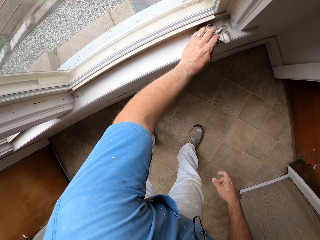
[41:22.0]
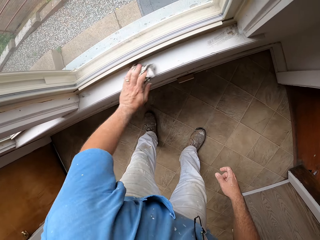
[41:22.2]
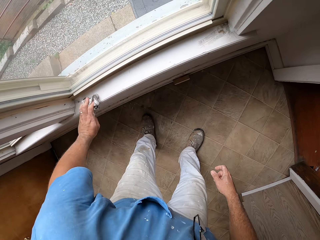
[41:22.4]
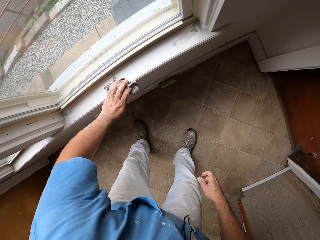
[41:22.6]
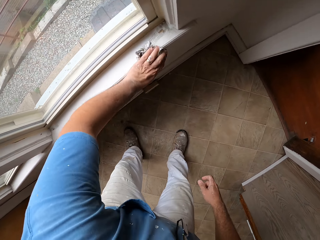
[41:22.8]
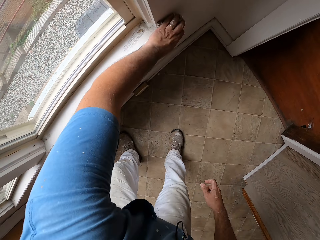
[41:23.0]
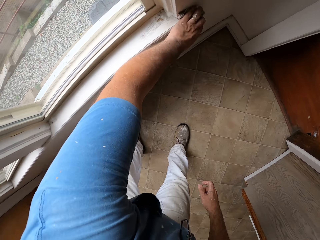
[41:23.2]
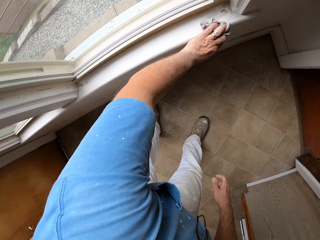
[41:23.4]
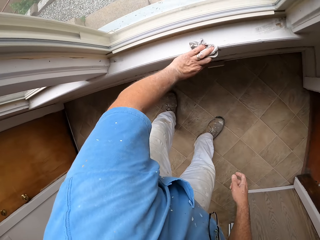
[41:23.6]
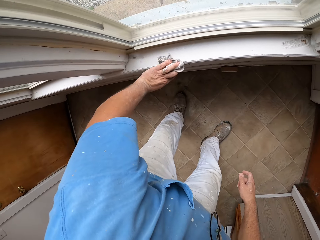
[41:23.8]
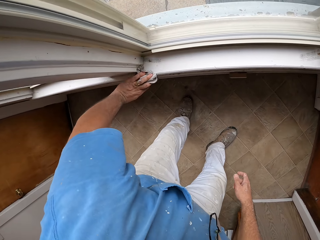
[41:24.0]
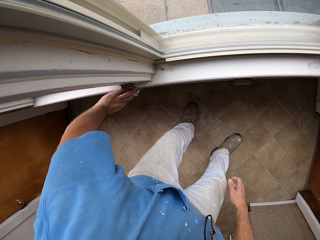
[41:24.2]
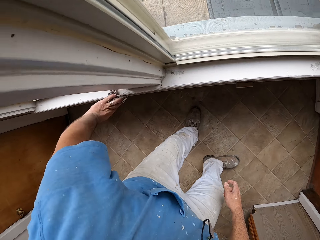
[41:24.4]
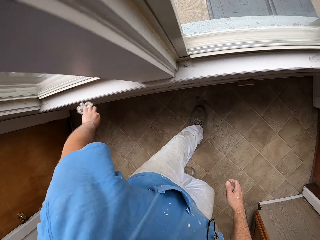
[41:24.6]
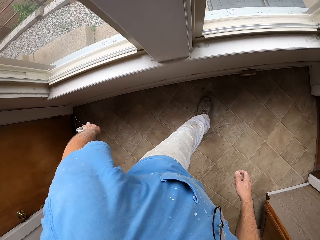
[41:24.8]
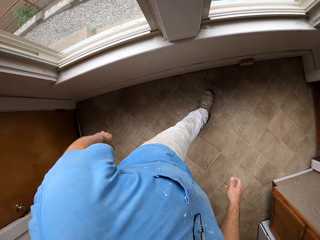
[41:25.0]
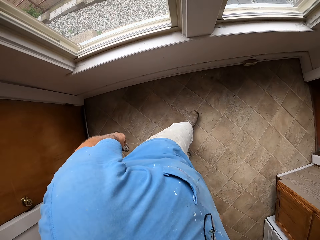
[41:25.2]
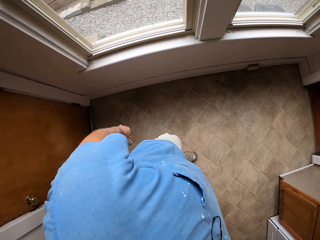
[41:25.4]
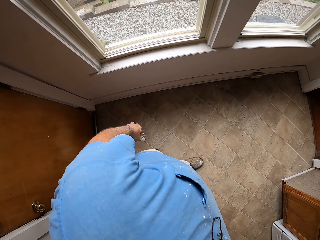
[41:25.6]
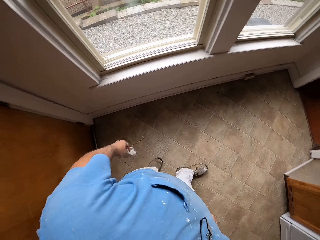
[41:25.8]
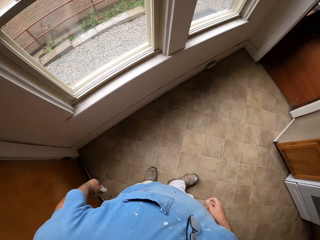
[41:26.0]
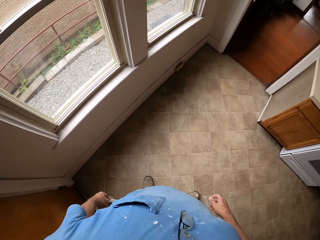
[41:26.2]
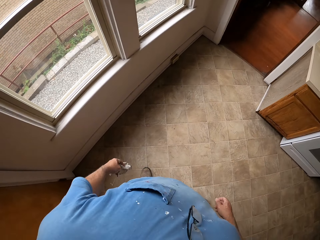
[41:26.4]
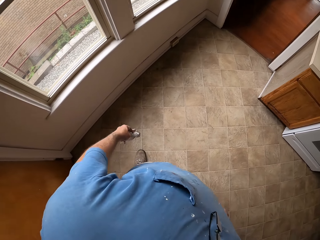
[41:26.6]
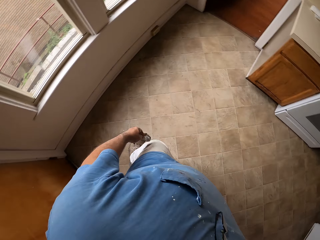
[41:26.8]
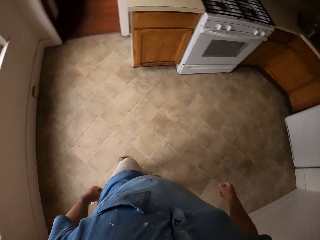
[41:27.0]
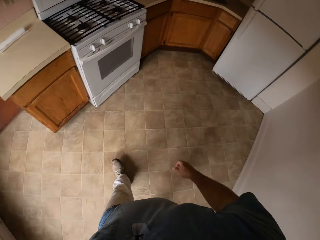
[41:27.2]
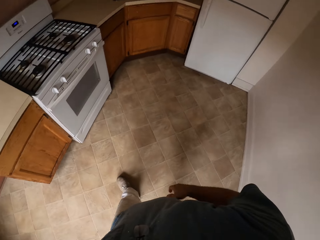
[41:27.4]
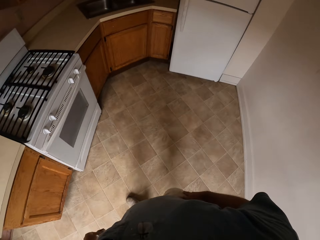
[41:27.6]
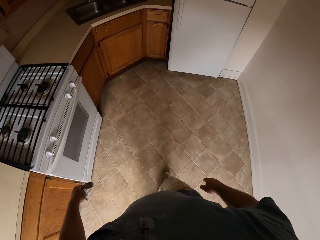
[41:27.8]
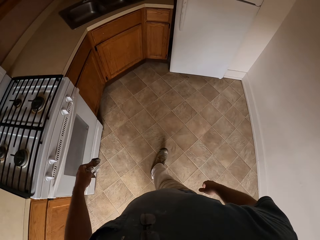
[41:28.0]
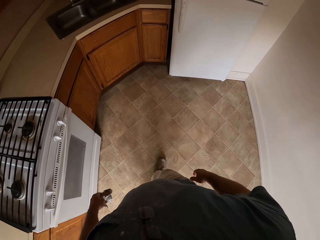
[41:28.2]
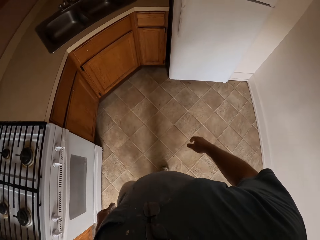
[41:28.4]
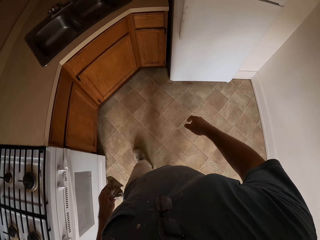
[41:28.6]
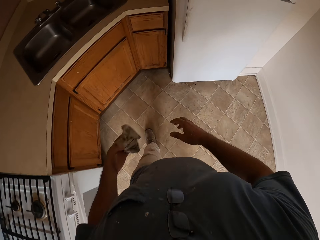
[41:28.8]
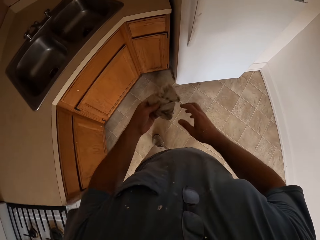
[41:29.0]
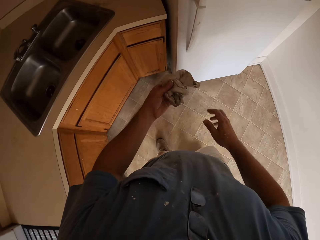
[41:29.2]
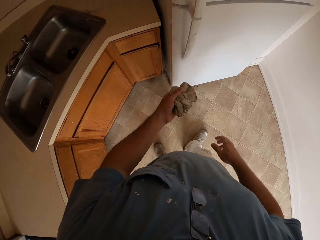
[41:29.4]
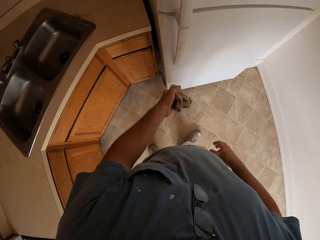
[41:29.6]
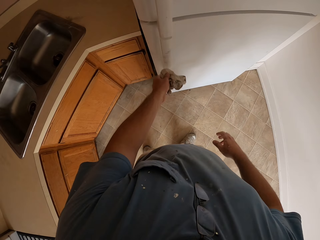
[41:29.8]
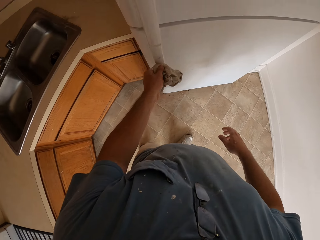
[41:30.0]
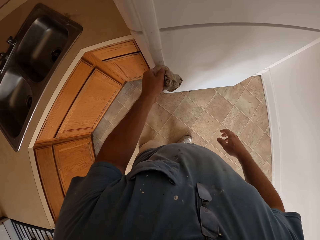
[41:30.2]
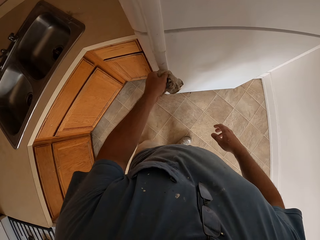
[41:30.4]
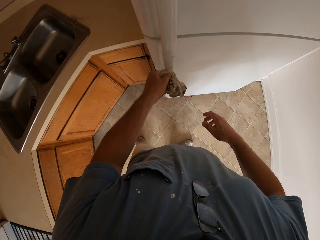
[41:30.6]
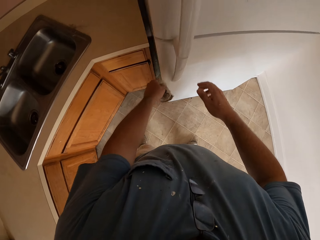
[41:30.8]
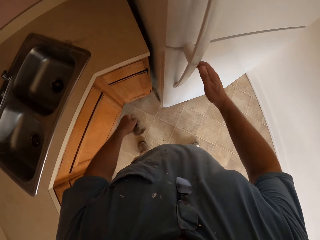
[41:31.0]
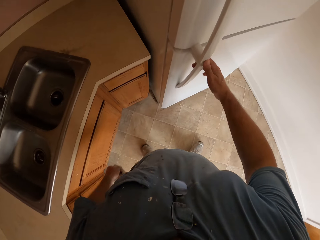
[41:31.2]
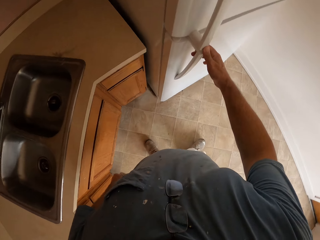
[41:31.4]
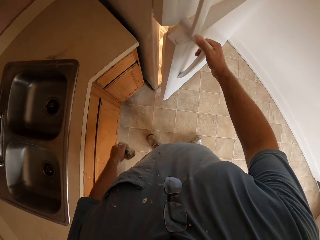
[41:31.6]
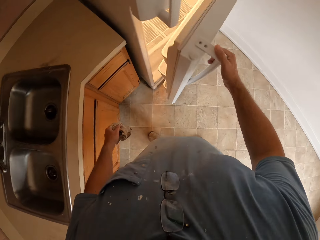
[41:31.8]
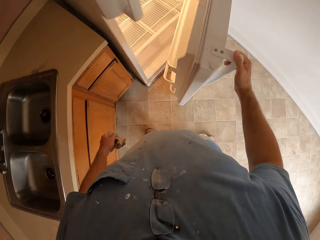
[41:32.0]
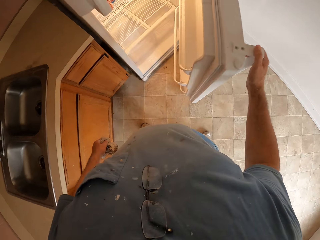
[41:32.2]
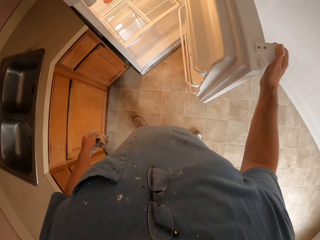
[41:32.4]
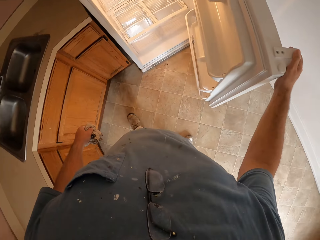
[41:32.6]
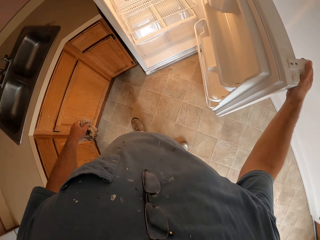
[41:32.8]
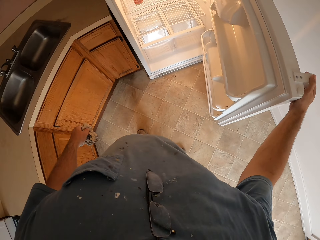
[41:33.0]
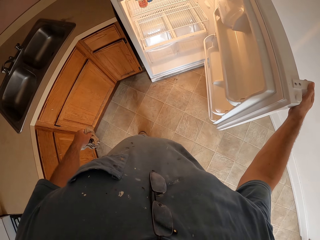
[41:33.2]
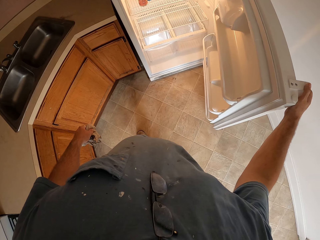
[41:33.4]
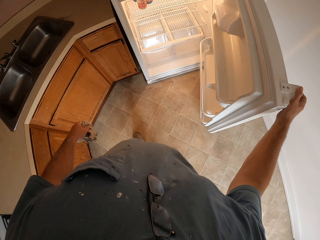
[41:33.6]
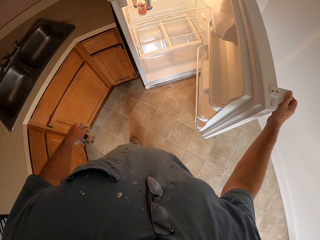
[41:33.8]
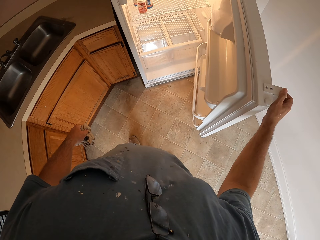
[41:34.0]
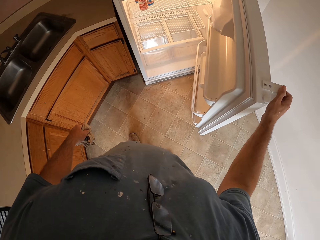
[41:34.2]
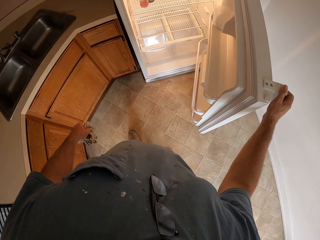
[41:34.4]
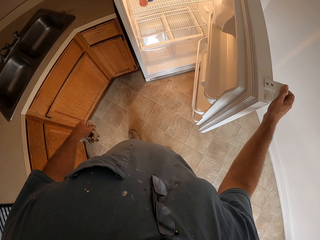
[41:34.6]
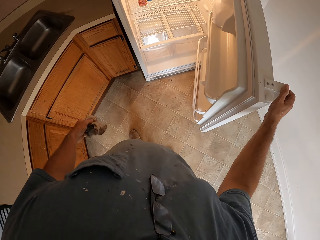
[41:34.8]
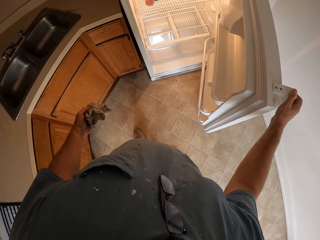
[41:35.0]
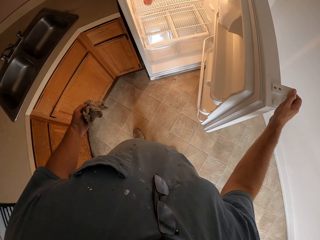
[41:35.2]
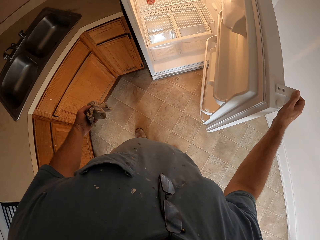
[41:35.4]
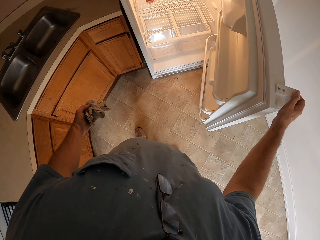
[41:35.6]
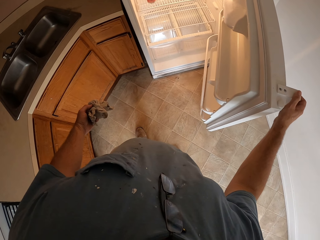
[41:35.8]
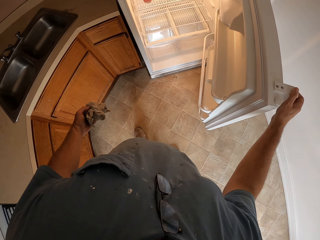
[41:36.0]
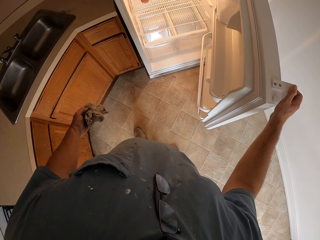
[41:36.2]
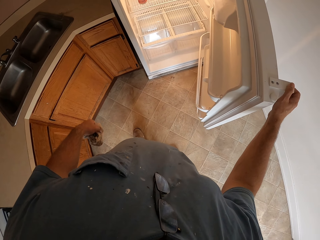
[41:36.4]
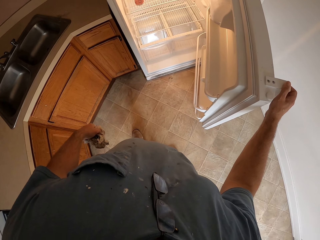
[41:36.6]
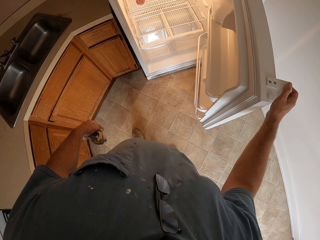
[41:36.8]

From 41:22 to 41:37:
The camera wearer walks towards a fridge in the kitchen. They clean the fridge's handle with the cloth. They open the fridge. They look inside the fridge.

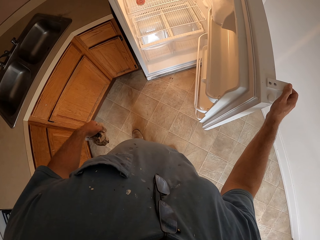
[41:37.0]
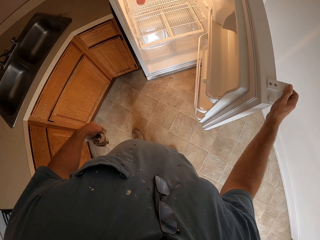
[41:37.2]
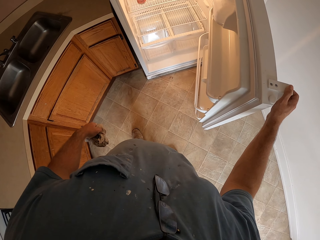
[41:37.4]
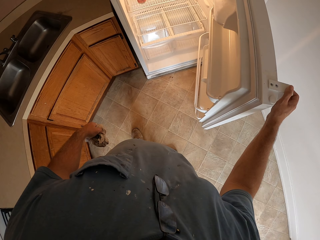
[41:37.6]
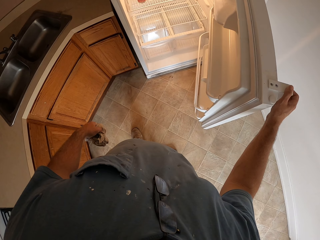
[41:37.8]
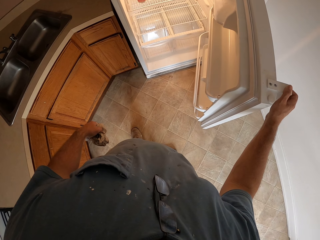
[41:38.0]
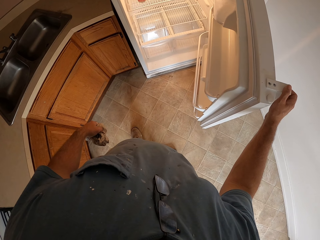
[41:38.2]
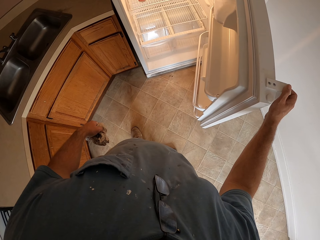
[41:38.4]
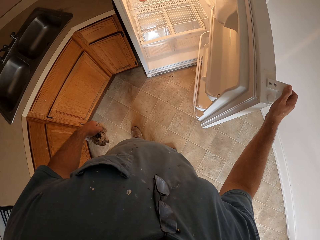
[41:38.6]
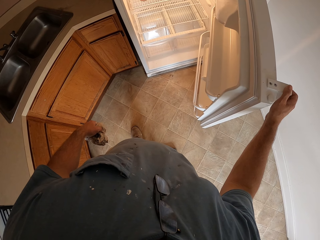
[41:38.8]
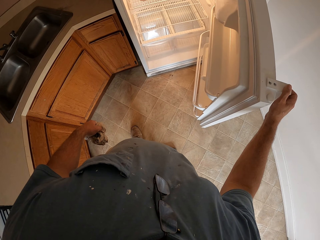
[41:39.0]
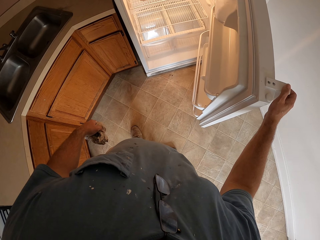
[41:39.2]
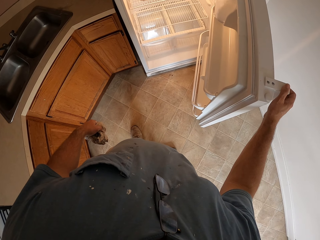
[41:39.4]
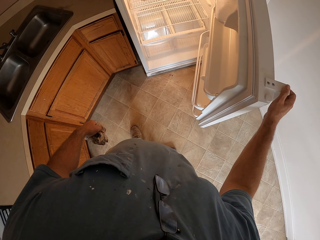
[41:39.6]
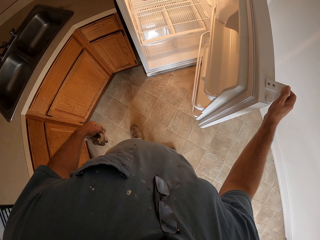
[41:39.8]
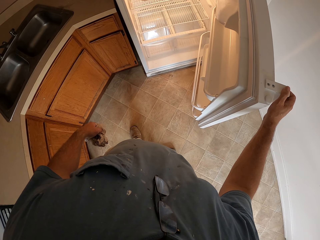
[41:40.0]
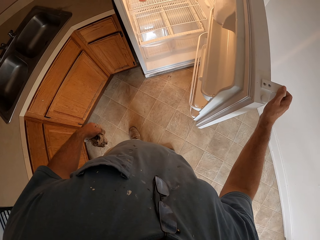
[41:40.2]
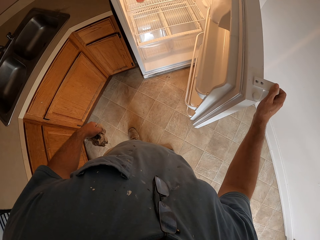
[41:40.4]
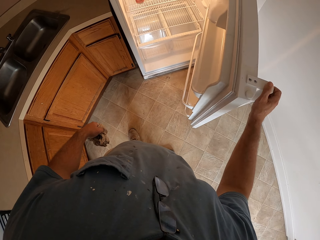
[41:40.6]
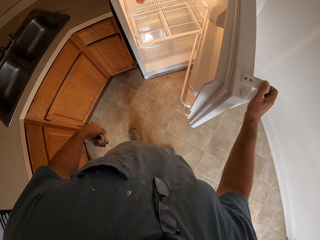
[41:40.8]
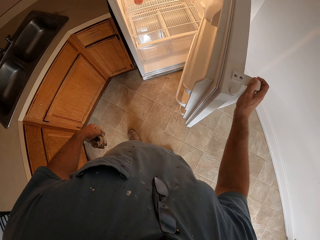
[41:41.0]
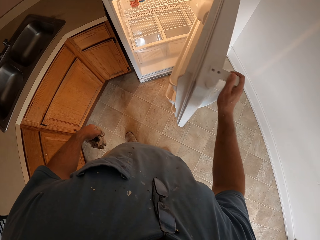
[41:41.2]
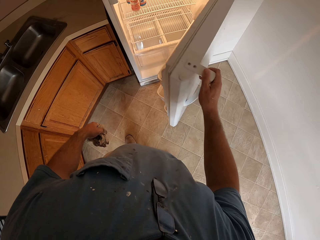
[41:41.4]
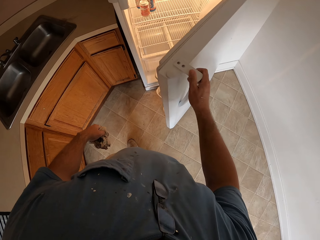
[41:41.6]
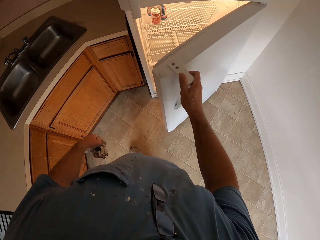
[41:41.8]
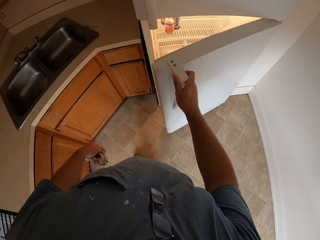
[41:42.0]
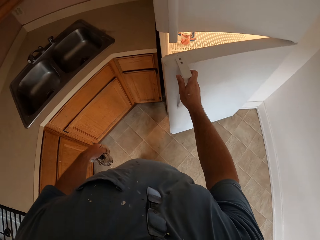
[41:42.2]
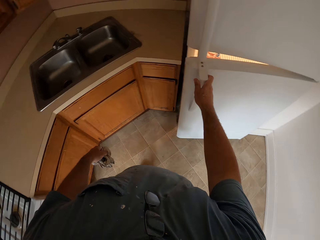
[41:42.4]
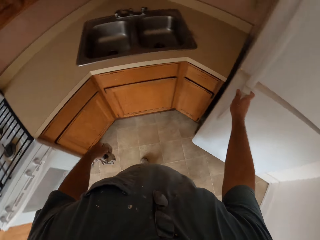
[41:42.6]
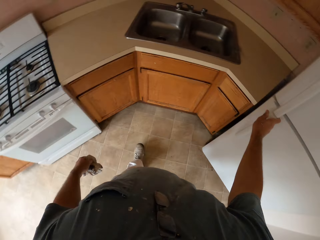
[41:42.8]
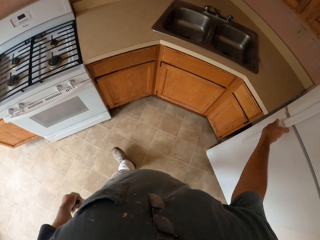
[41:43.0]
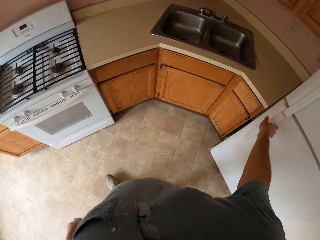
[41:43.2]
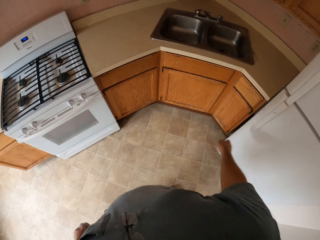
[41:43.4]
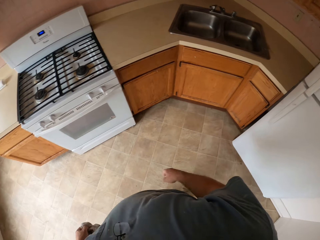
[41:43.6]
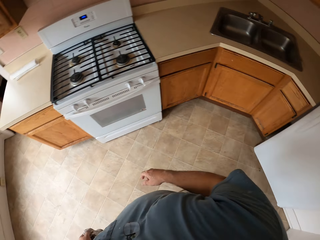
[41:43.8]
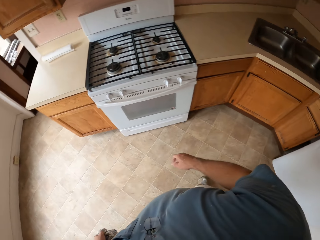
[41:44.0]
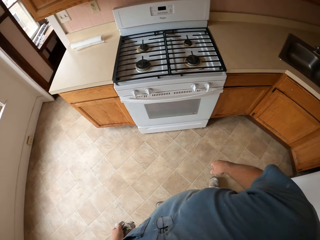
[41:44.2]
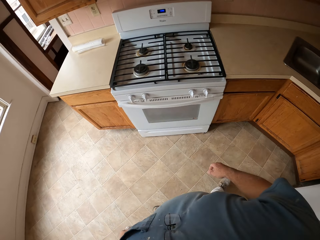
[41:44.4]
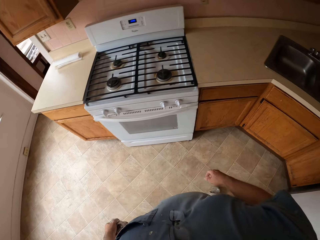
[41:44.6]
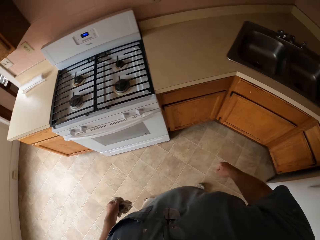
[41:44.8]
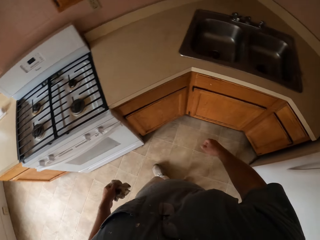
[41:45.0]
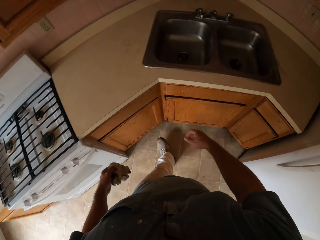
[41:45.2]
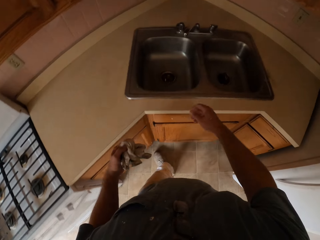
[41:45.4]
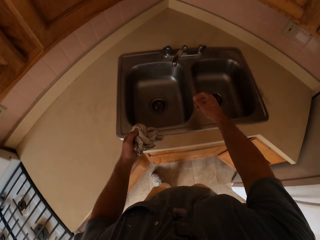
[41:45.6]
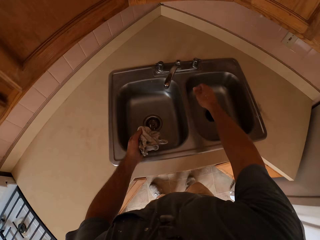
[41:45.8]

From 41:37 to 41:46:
The camera wearer closes the fridge door. They move towards the sink in the kitchen.
